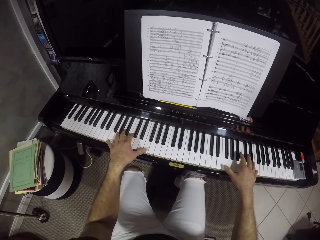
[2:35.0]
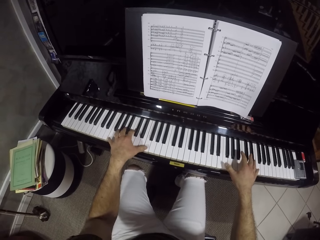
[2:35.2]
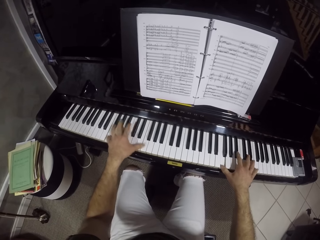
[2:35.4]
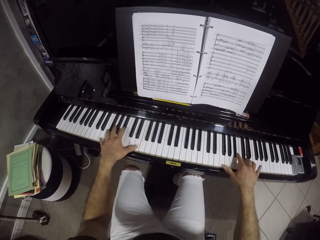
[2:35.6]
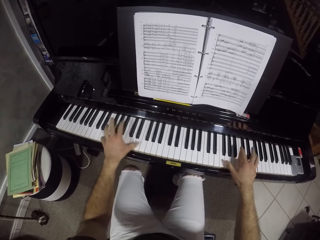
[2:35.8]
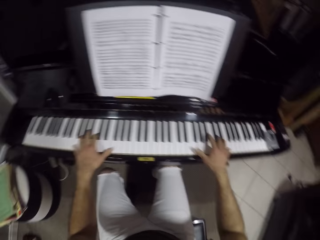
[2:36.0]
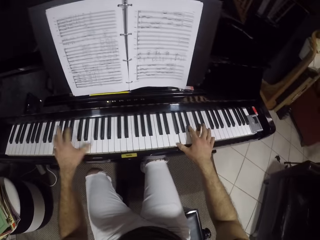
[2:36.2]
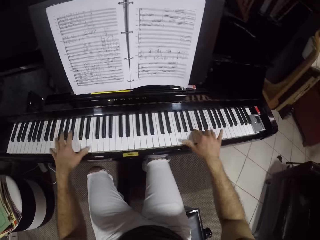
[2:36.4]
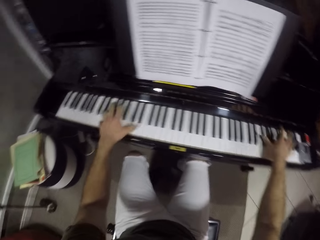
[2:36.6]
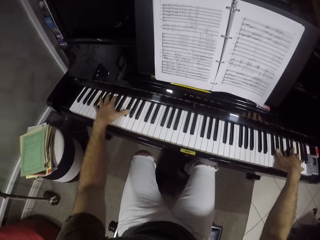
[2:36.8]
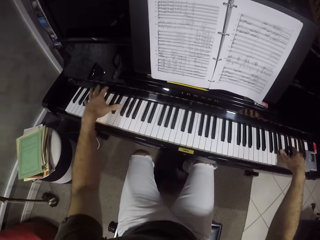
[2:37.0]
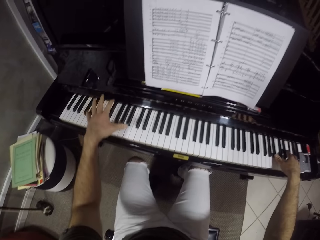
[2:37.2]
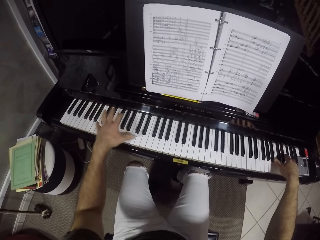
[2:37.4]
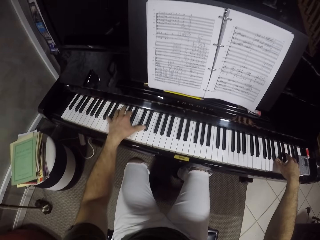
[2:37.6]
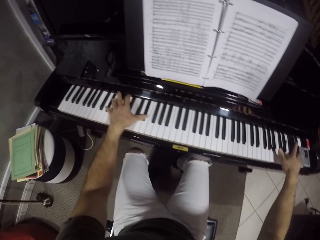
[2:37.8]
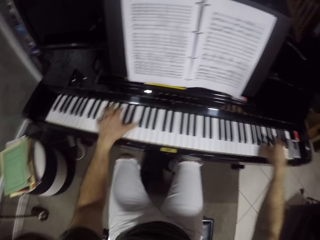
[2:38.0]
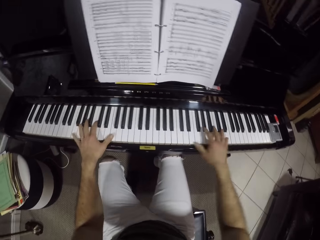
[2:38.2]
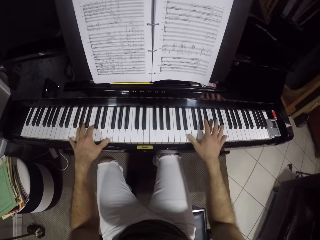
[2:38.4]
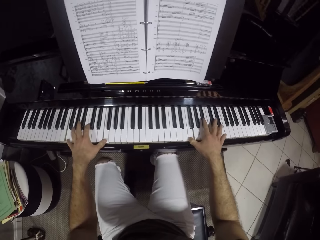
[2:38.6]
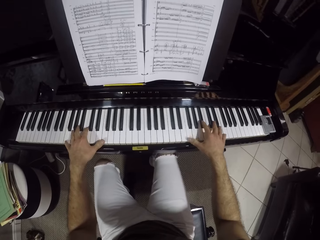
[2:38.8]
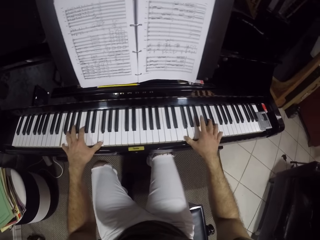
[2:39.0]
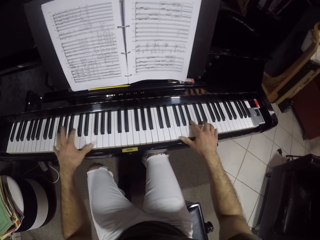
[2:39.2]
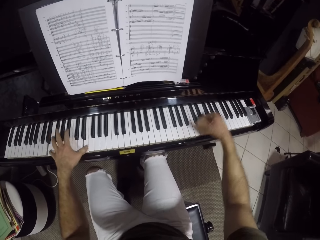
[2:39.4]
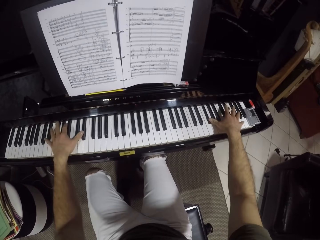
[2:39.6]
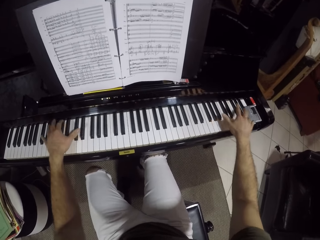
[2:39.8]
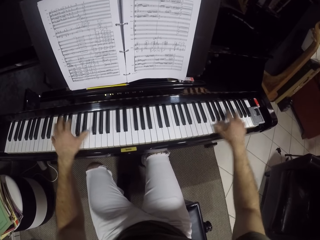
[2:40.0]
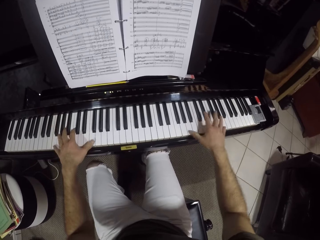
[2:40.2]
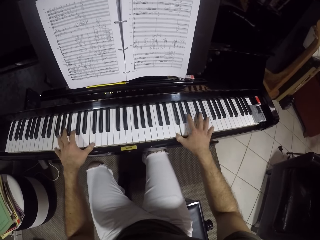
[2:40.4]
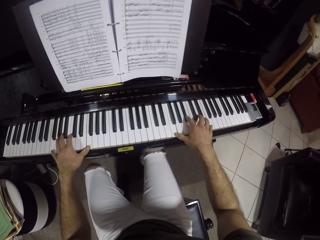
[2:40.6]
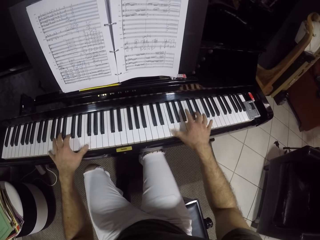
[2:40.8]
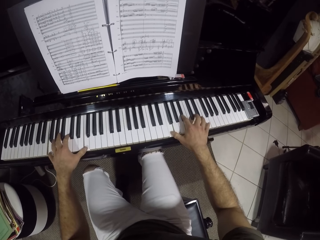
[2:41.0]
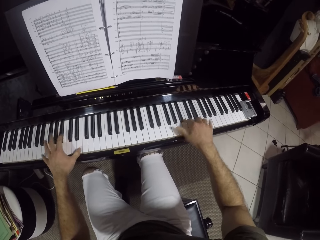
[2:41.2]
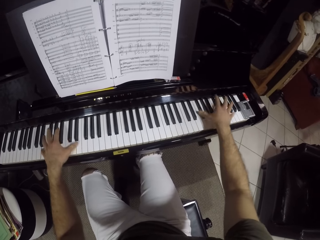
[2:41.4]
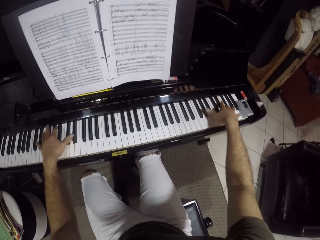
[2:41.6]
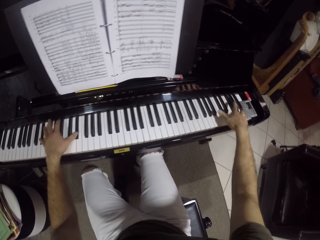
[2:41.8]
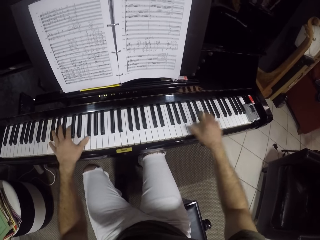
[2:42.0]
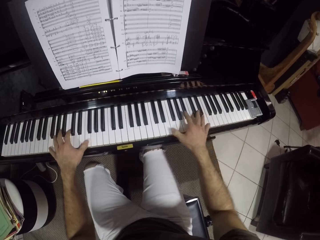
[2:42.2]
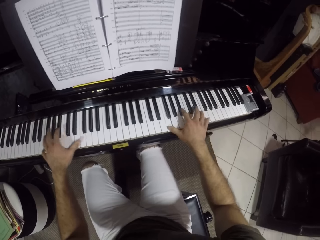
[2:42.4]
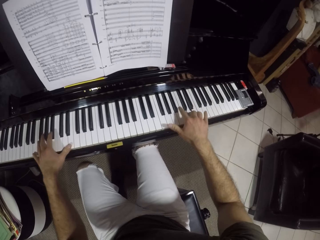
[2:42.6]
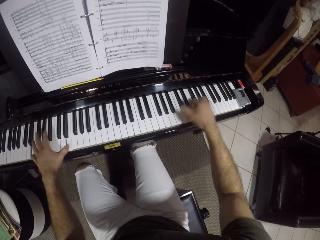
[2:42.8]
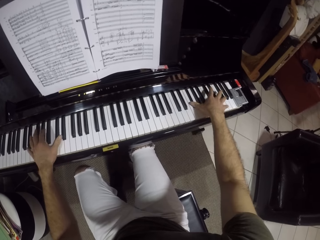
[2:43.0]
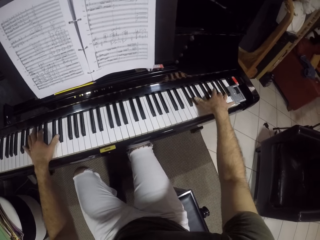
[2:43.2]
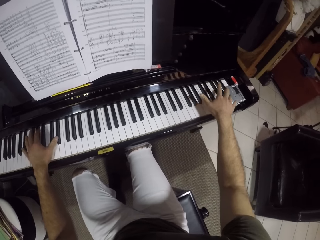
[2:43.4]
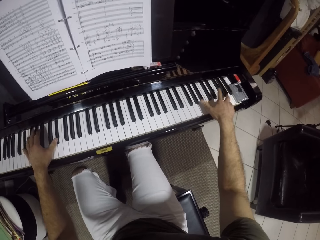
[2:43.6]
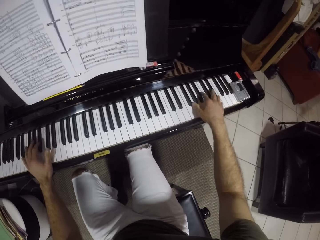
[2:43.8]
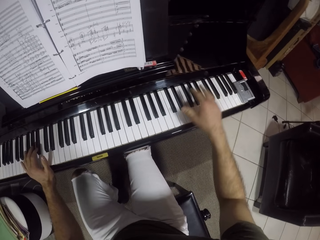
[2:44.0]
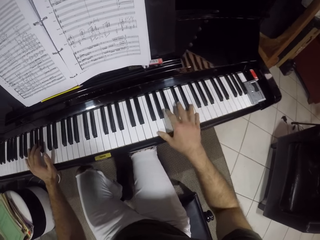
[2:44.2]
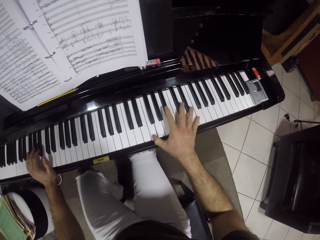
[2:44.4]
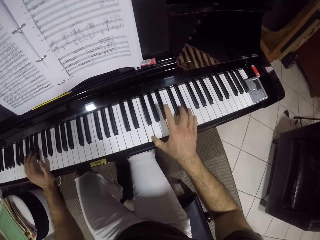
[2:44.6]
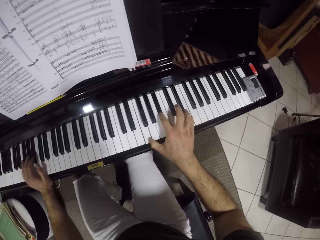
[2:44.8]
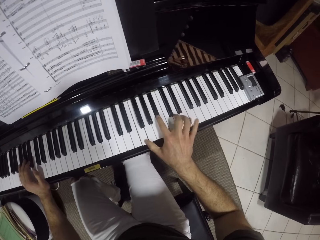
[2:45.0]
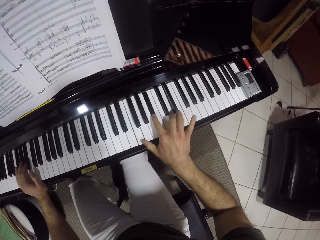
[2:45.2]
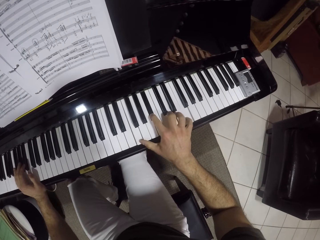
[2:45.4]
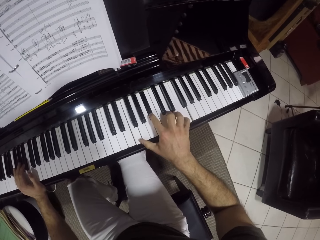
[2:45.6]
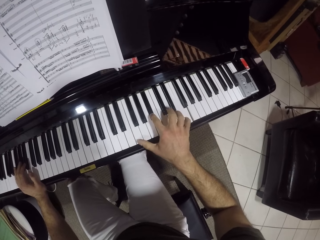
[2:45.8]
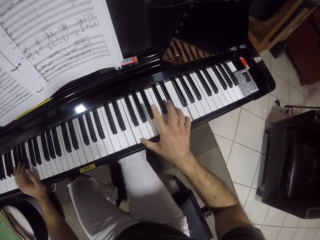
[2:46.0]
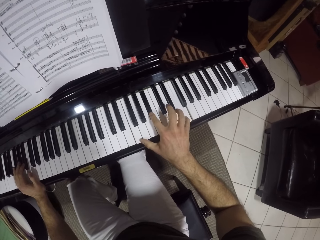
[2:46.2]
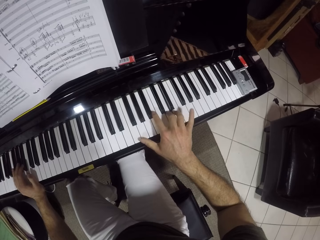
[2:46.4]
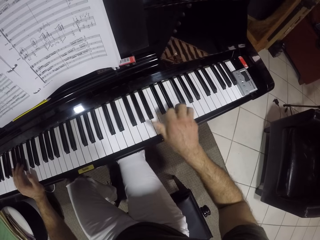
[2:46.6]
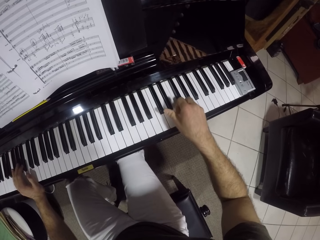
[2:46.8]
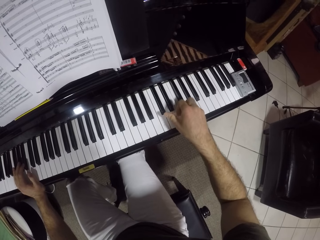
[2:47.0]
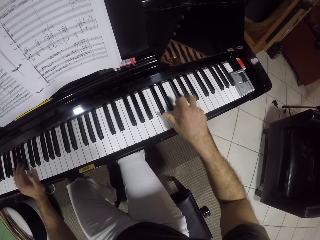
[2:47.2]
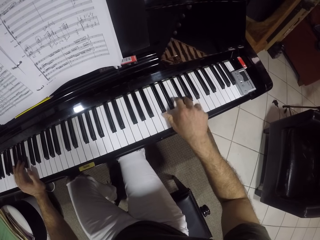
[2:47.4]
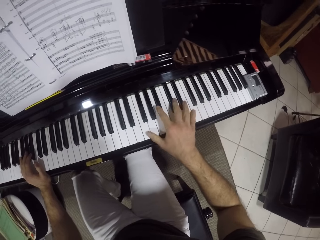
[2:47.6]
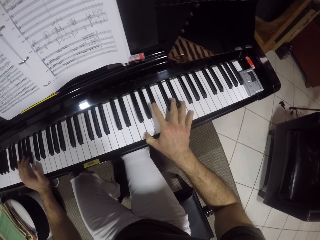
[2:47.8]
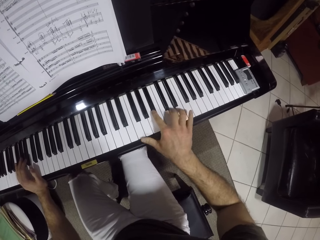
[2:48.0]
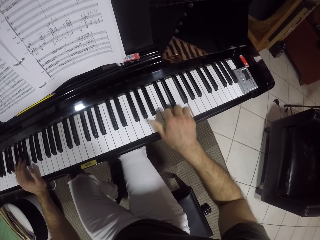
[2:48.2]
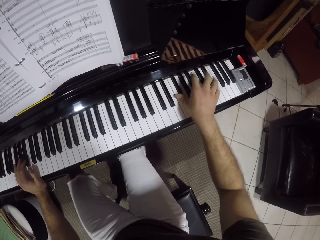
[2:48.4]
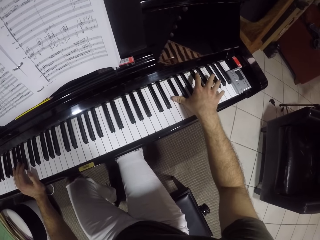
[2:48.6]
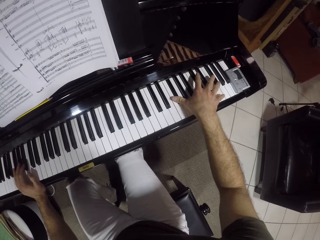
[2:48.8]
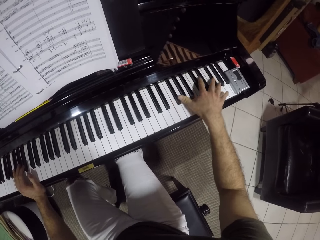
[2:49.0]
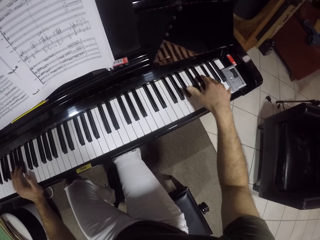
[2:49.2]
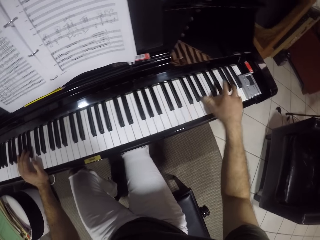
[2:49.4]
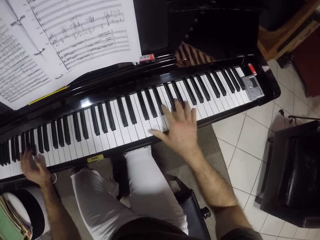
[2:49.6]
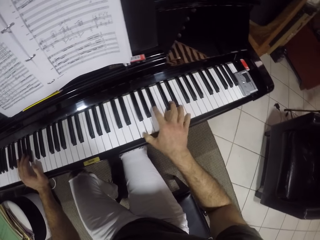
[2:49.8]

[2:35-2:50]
The camera wearer plays the piano with his right hand.

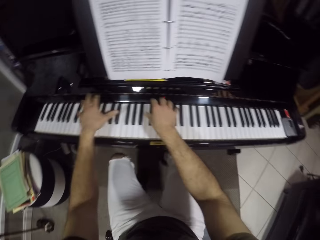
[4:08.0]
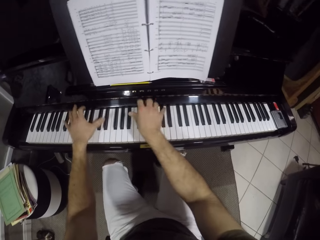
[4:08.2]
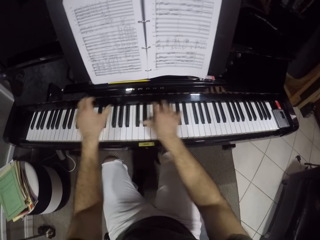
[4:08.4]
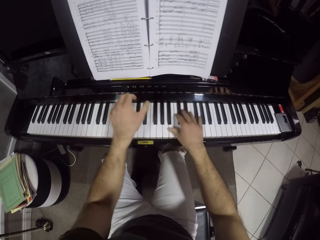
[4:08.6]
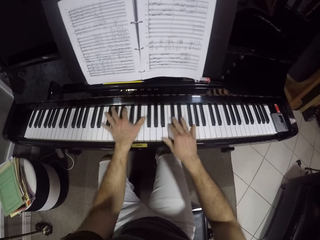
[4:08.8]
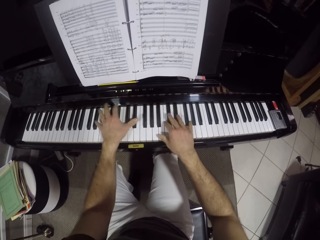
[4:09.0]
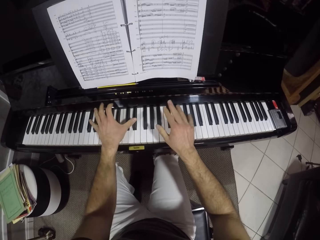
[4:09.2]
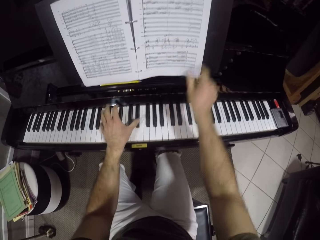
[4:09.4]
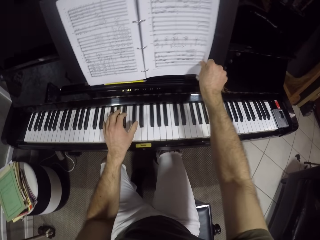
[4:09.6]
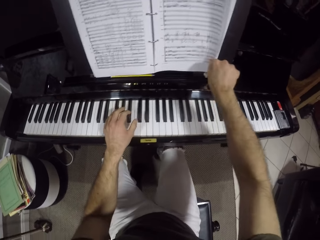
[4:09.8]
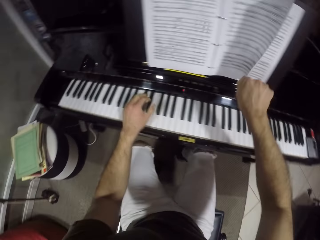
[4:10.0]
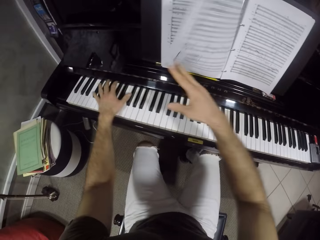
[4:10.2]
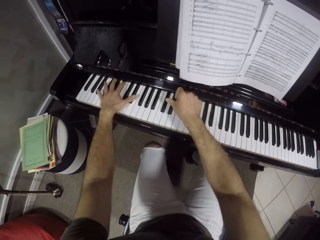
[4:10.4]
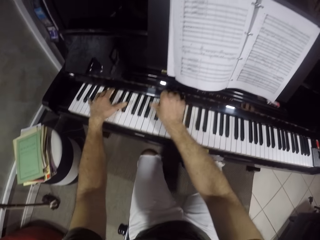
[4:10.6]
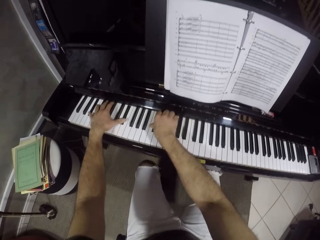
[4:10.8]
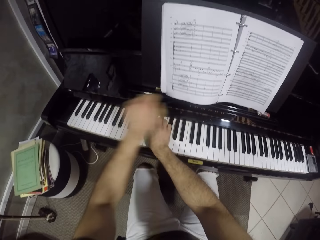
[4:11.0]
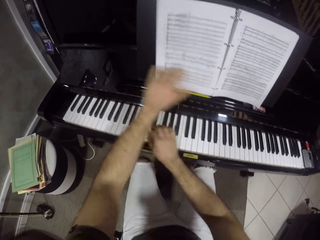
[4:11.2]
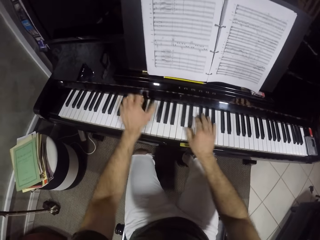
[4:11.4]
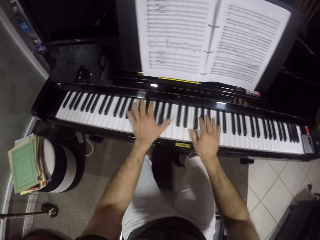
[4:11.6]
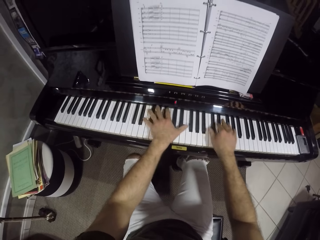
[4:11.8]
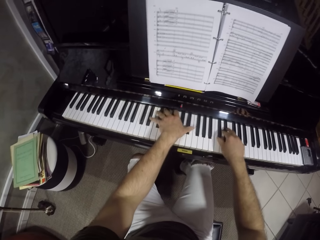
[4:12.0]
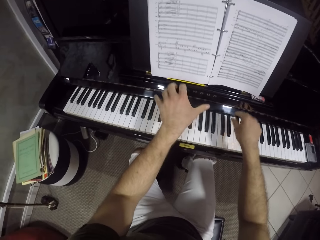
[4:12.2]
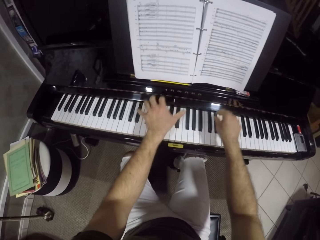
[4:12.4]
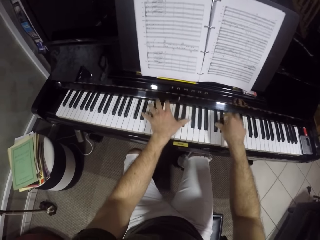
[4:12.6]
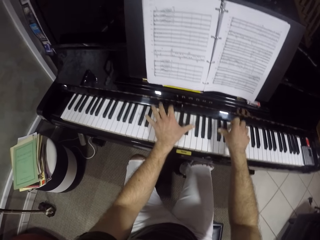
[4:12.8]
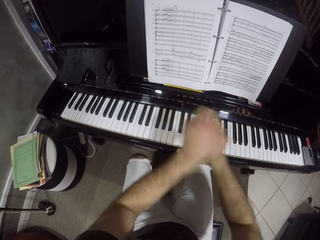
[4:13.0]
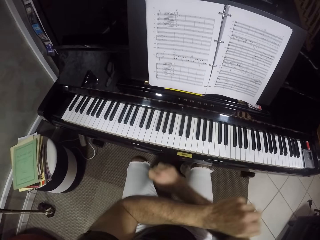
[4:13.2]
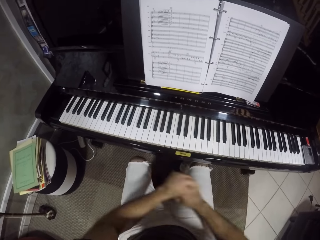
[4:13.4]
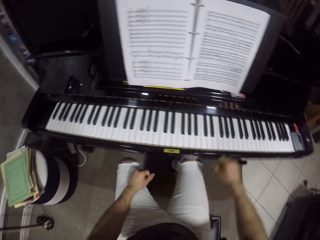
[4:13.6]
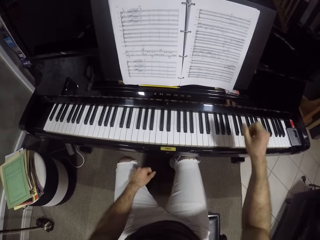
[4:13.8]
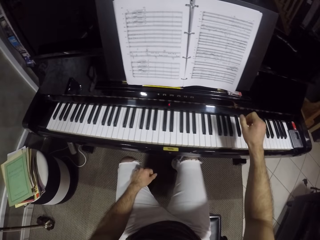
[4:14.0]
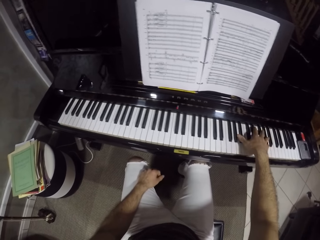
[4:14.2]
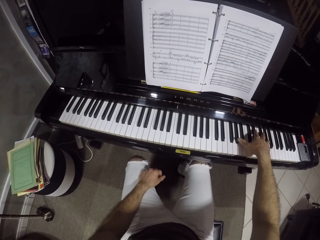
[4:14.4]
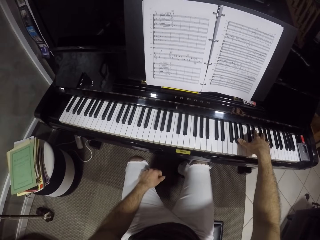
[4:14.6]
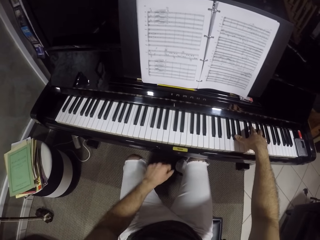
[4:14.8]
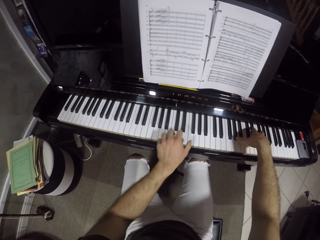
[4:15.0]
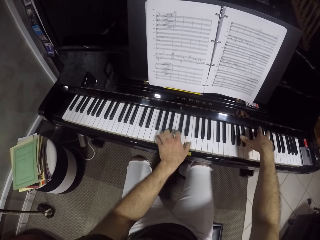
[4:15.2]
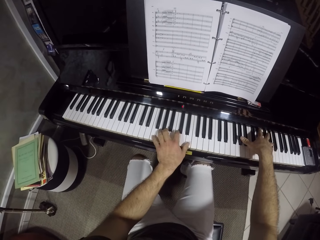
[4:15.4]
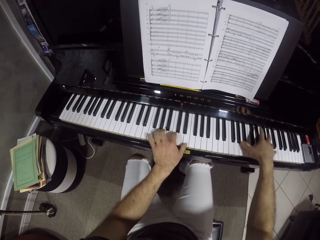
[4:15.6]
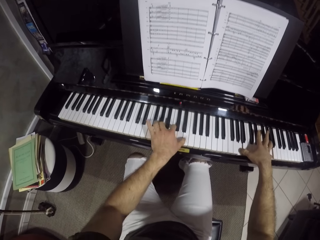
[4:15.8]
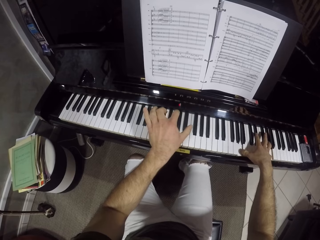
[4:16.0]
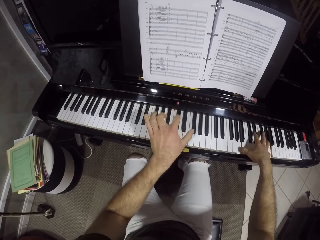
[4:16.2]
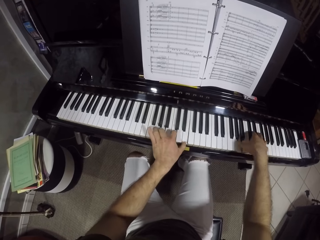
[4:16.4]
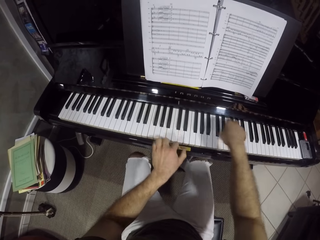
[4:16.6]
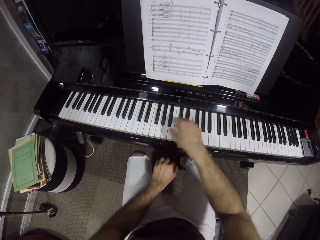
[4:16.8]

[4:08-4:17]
The camera wearer turns the page of the sheet music book on the piano with his right hand. He plays the piano with both hands. He flattens the page of the sheet music book with his left hand. He plays the piano with both hands. He plays the piano with his right hand.
